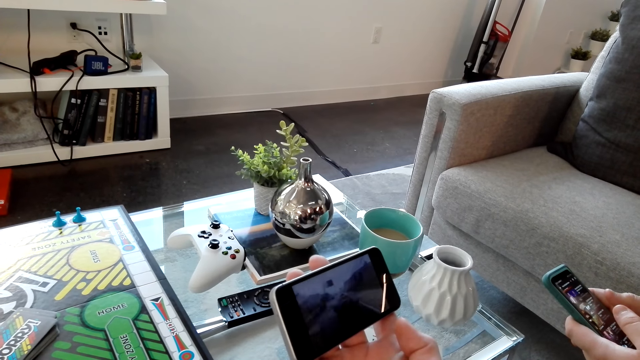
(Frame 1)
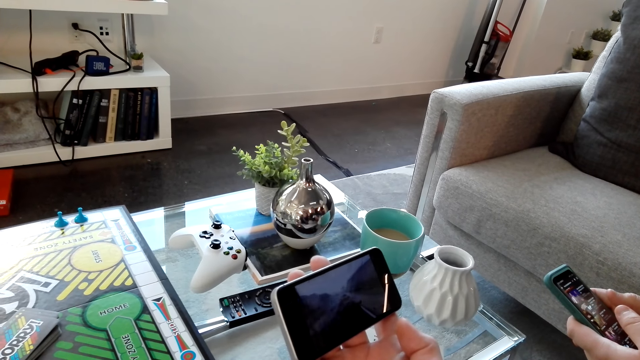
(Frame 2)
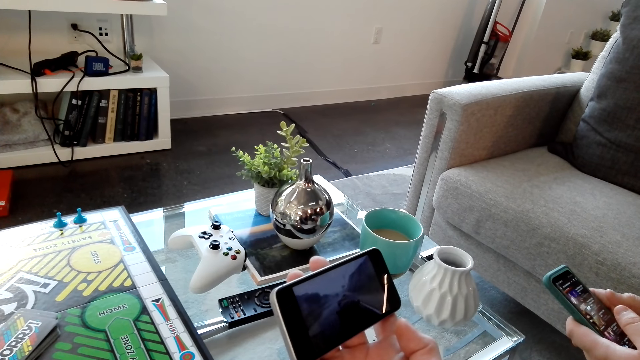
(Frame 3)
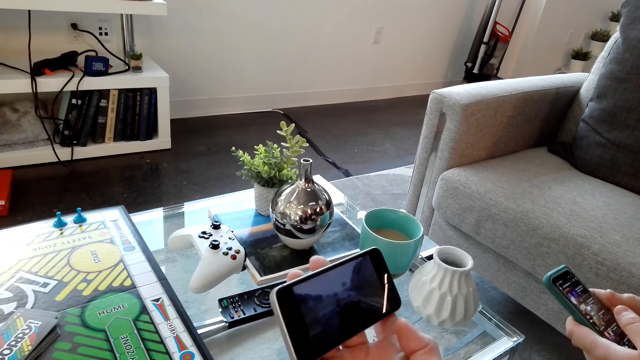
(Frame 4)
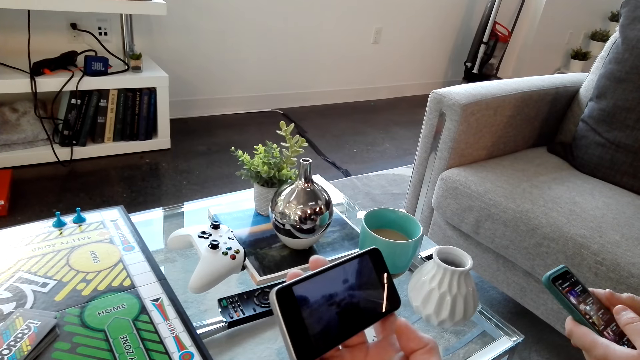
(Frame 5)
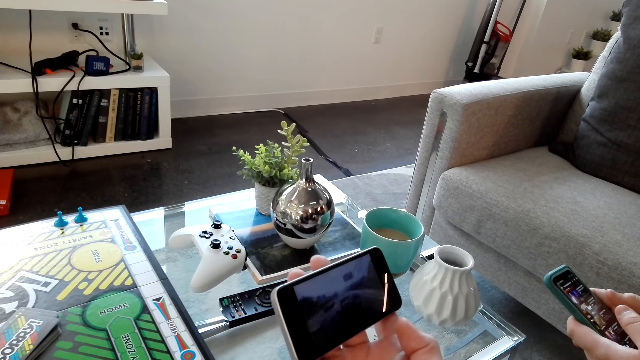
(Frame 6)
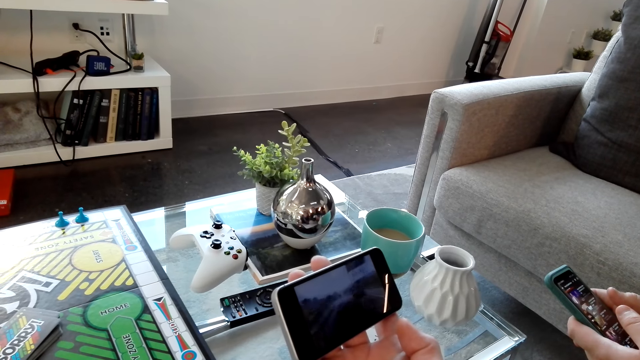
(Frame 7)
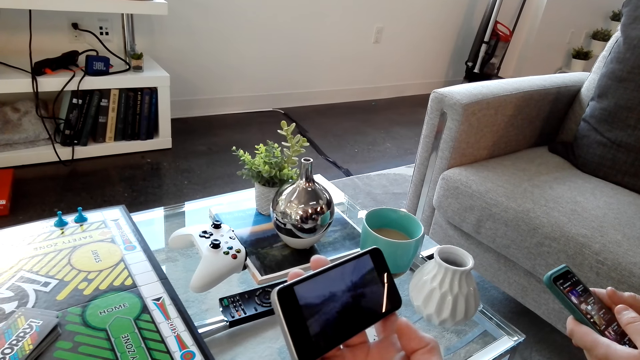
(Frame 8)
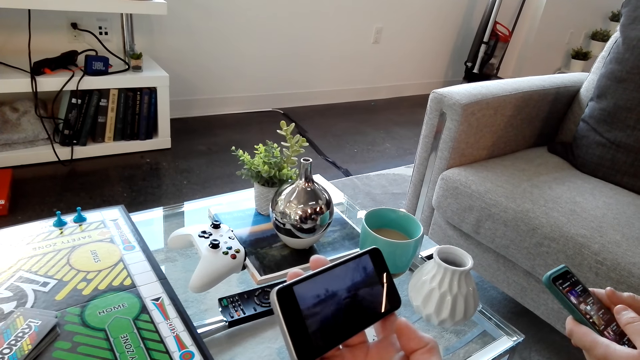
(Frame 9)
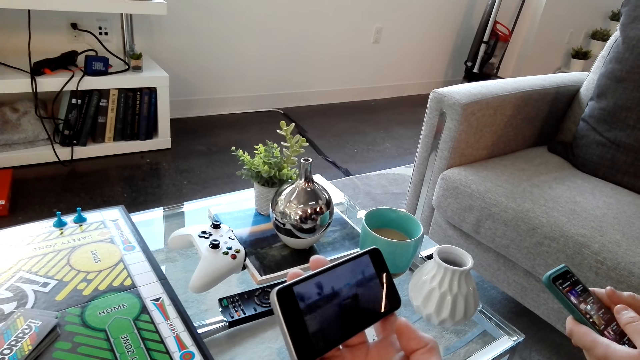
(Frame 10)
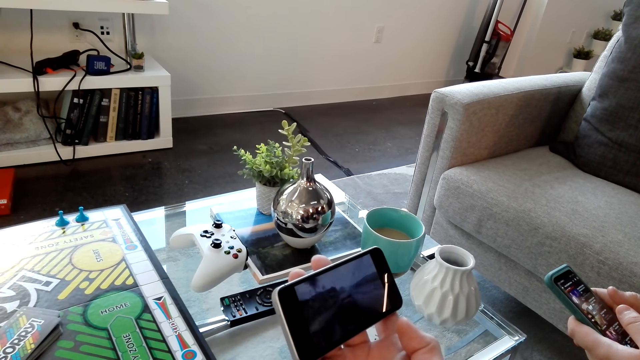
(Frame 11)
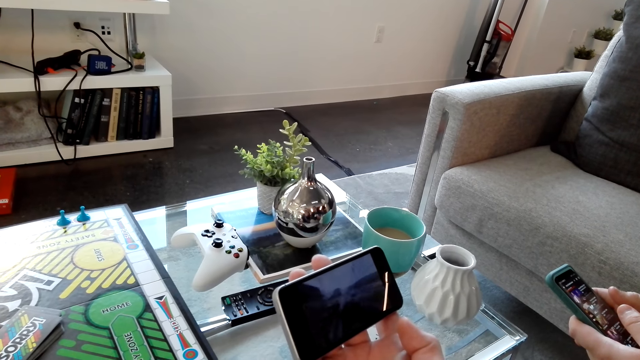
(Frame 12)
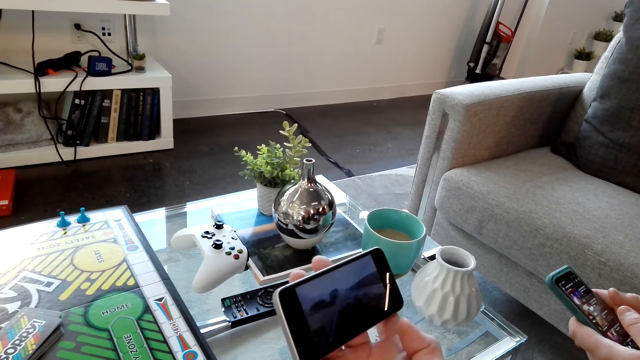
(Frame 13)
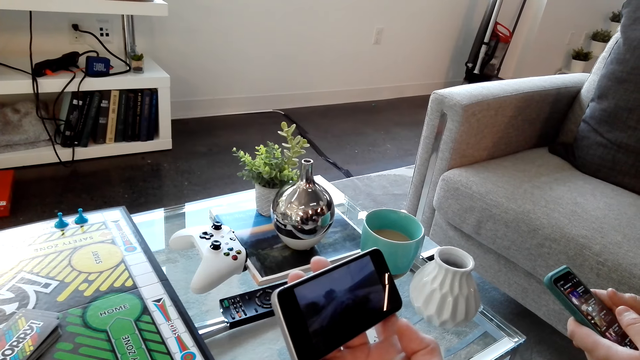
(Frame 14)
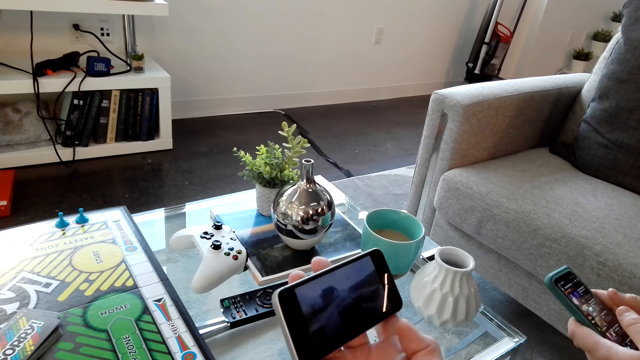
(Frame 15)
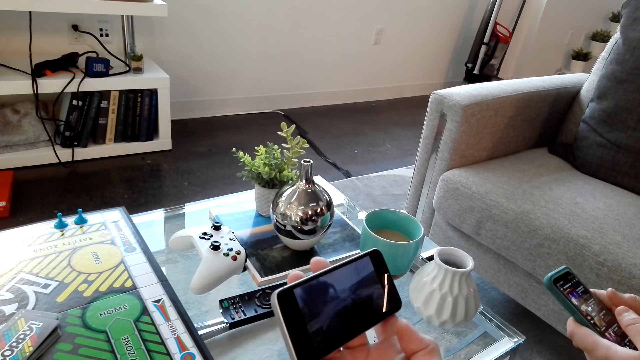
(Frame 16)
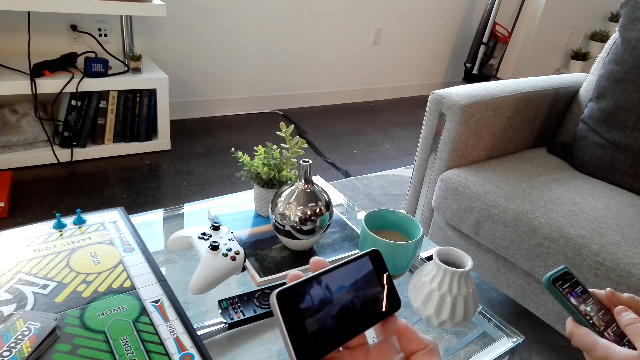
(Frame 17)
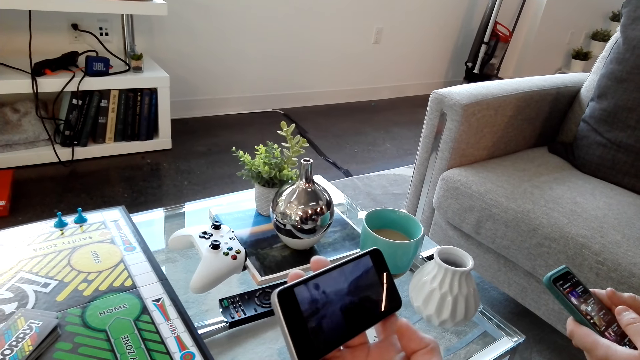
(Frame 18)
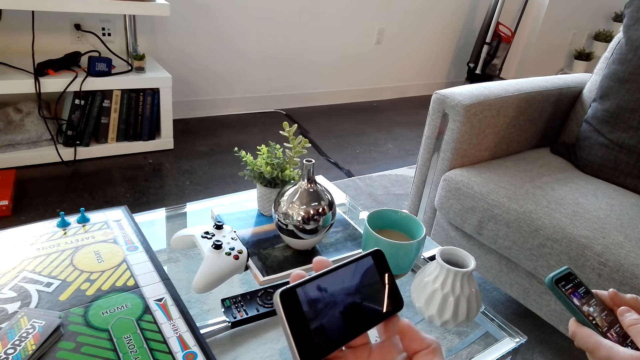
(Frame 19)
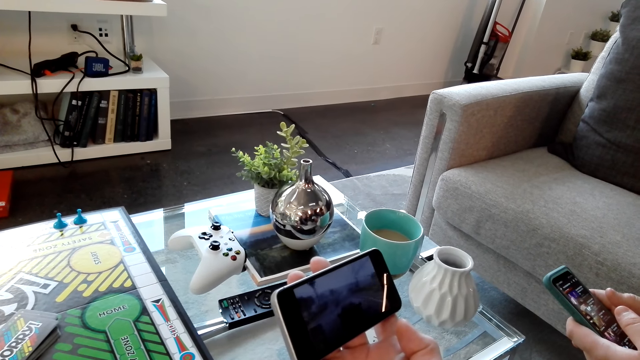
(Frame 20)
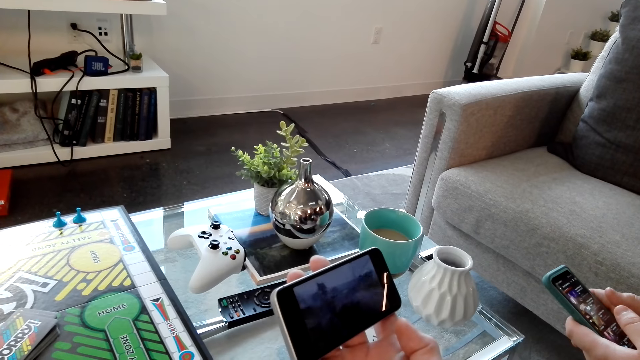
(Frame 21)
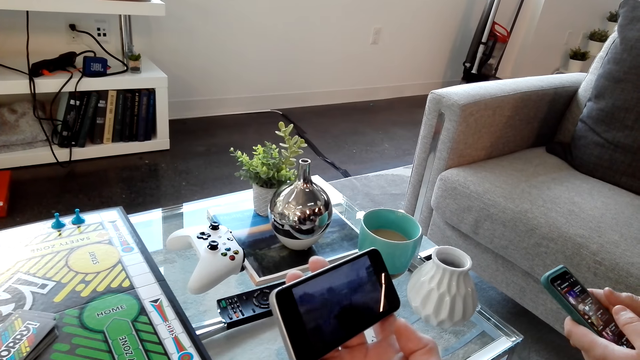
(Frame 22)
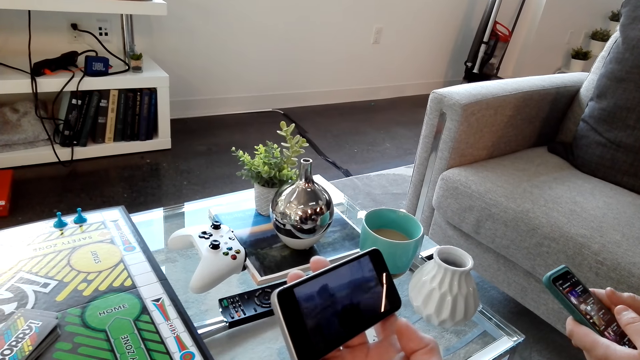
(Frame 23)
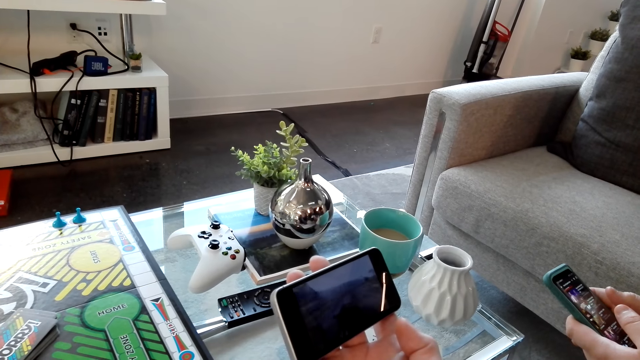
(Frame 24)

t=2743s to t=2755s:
The camera wearer and a person watch a video on the phone.

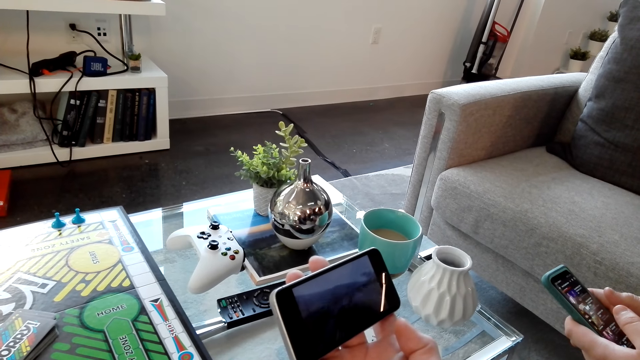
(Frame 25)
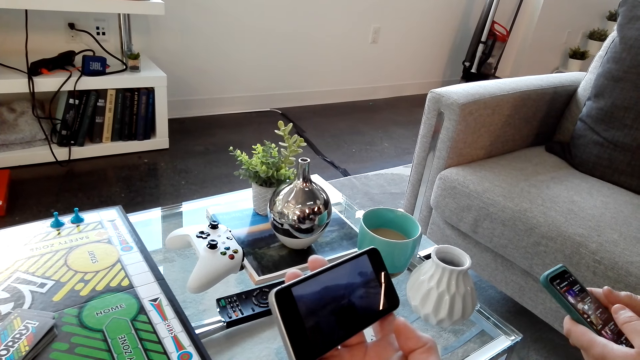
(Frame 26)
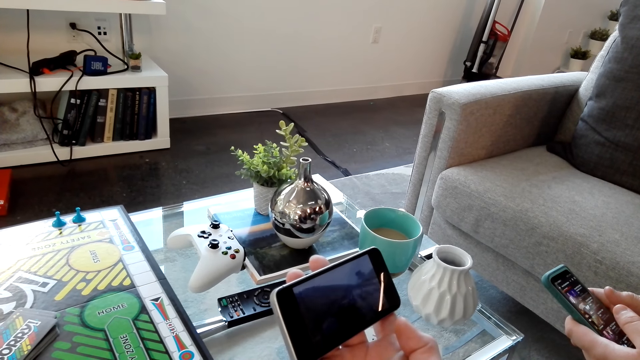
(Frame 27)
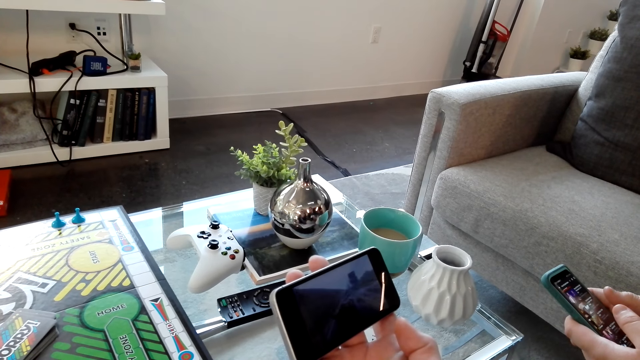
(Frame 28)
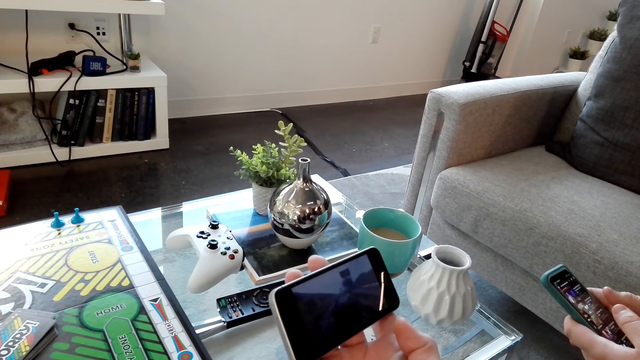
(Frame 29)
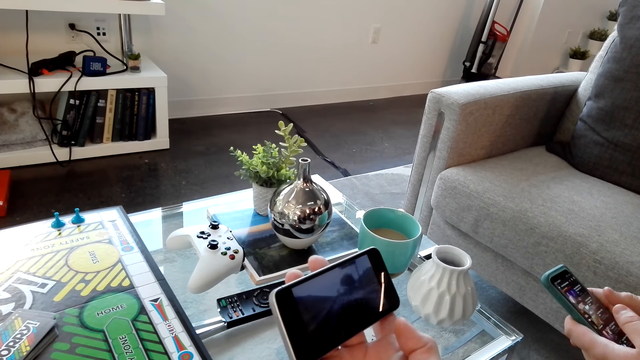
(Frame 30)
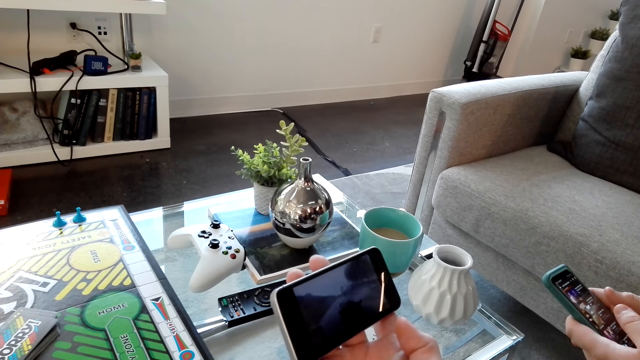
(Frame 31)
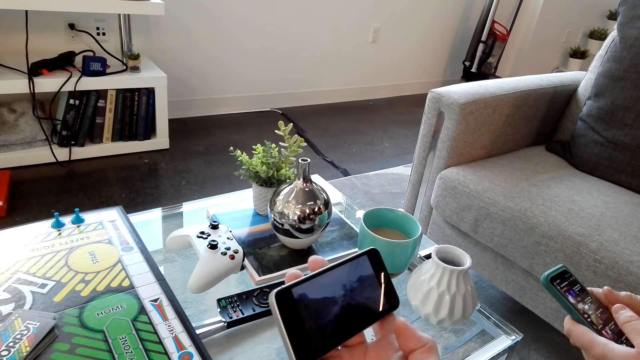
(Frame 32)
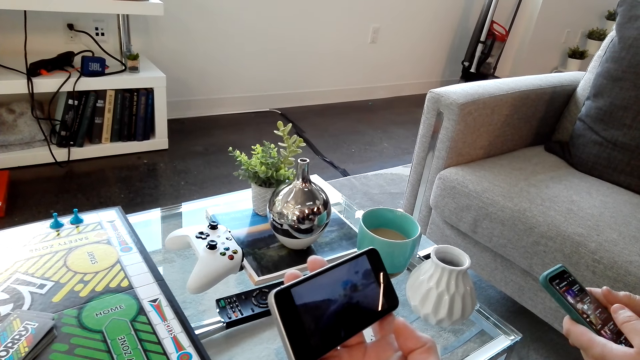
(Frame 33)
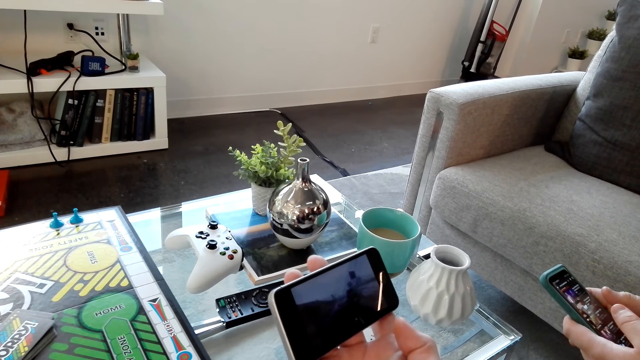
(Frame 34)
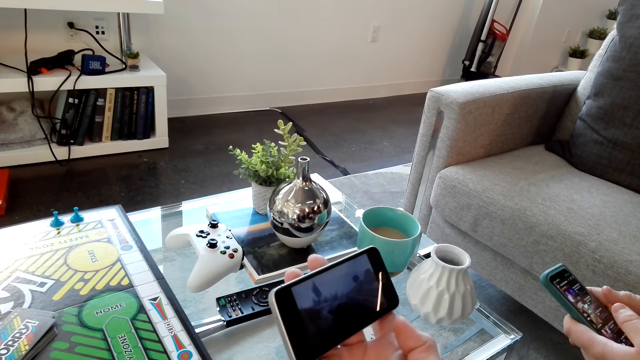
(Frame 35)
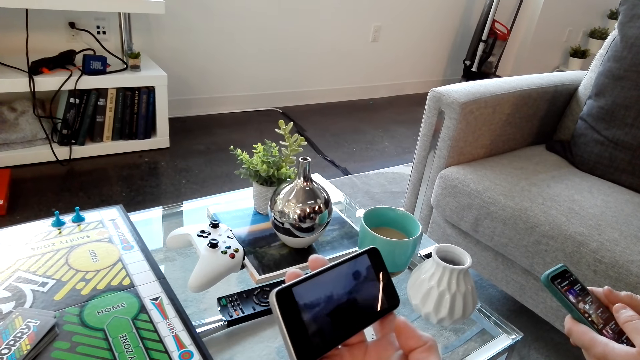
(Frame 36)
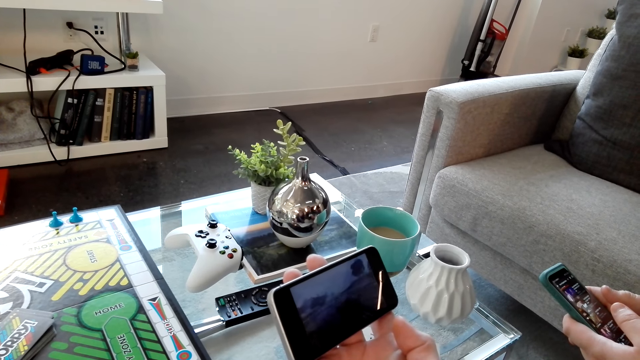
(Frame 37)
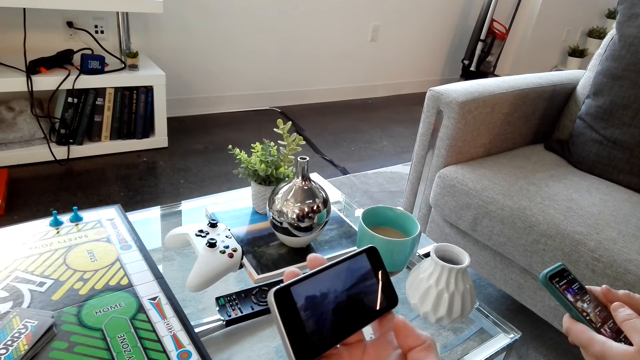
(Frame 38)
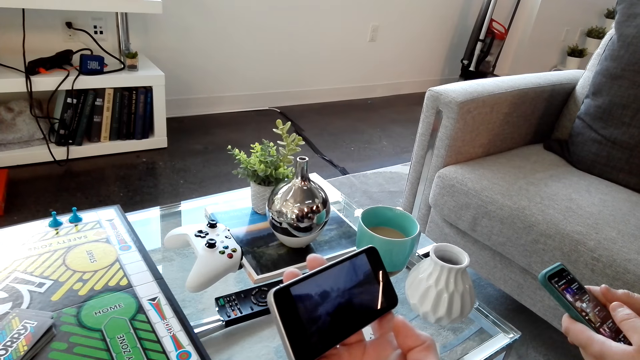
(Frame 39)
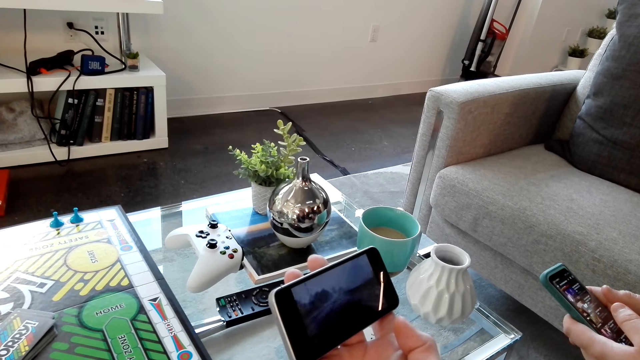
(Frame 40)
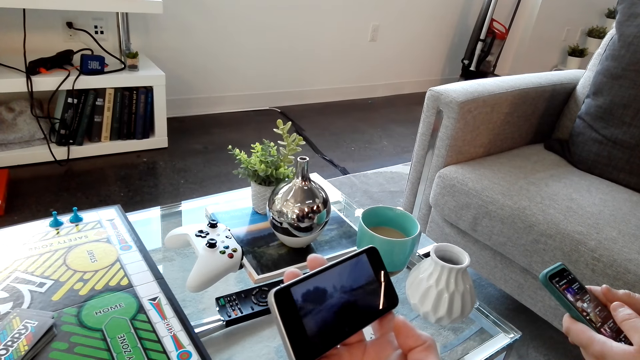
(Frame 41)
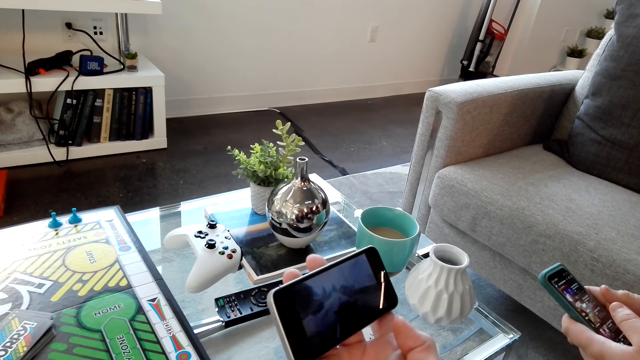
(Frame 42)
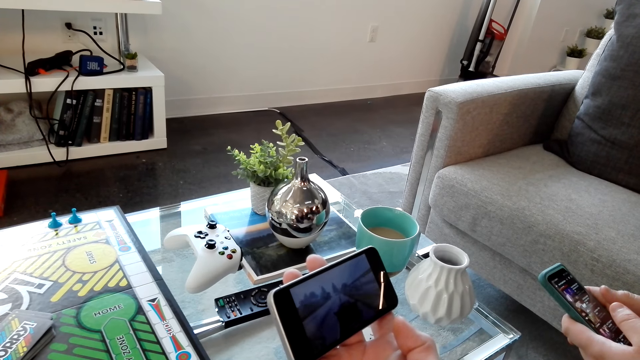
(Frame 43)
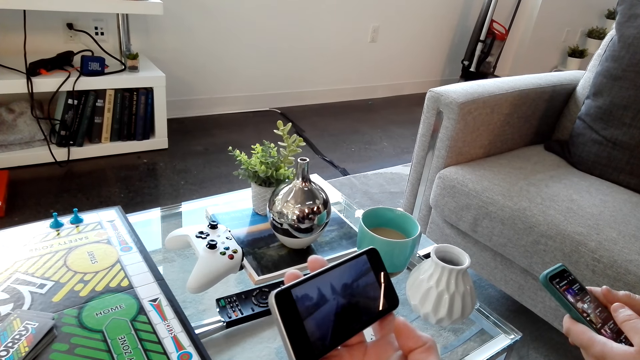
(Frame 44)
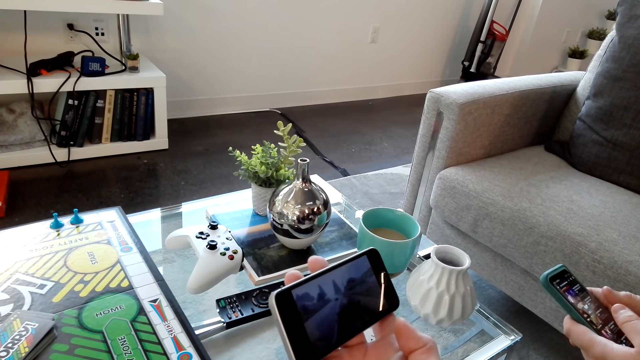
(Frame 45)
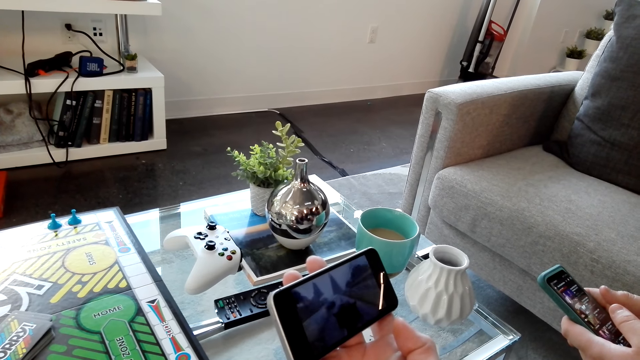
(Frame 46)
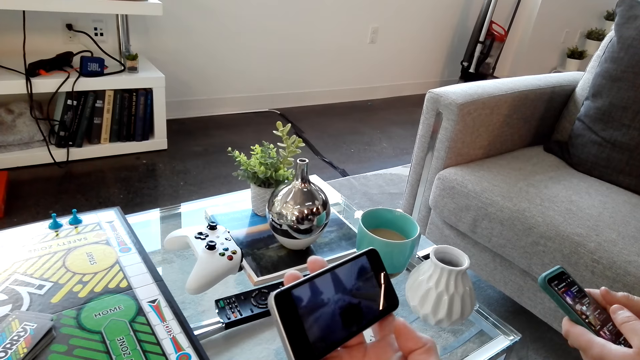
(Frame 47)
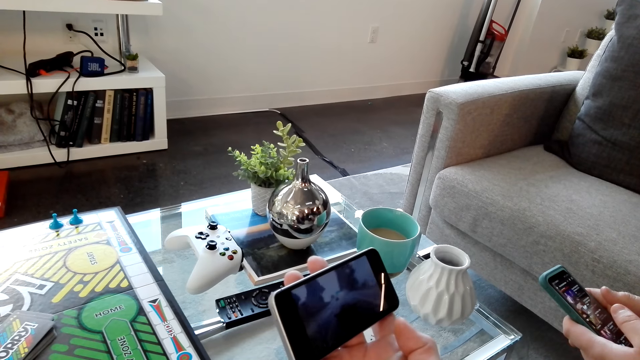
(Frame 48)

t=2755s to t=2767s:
A person dialogues with the camera wearer. The camera wearer and the person watch a video on the phone.
